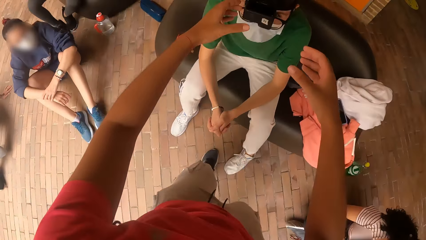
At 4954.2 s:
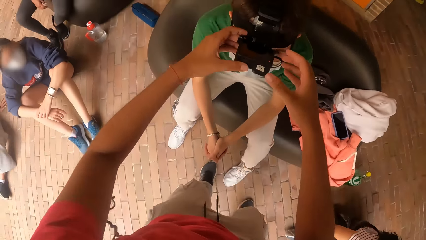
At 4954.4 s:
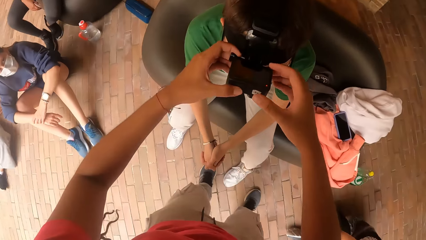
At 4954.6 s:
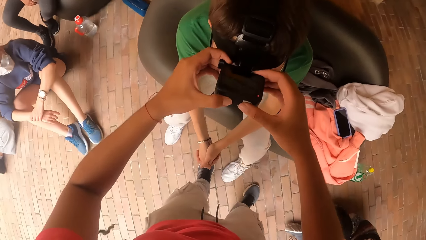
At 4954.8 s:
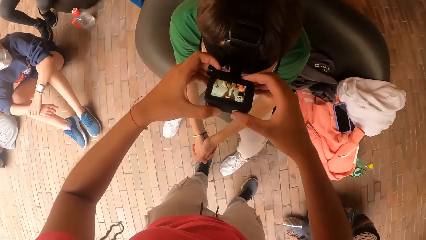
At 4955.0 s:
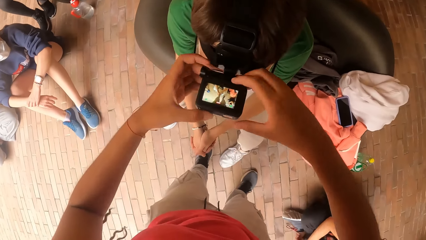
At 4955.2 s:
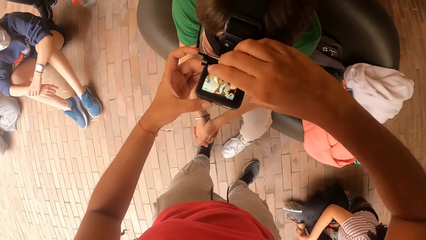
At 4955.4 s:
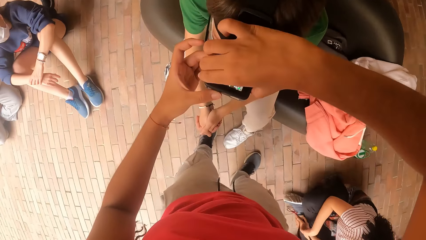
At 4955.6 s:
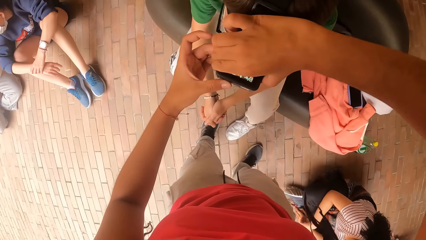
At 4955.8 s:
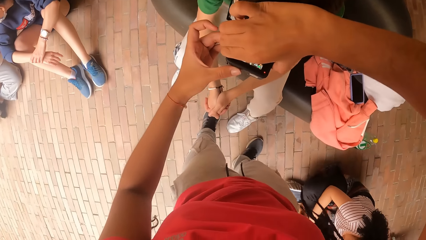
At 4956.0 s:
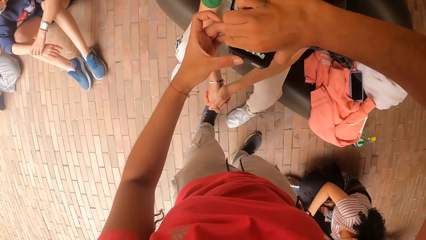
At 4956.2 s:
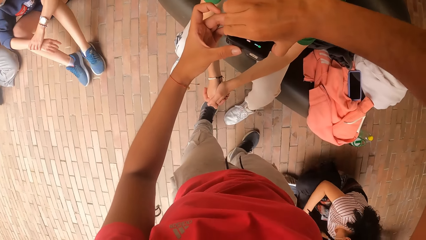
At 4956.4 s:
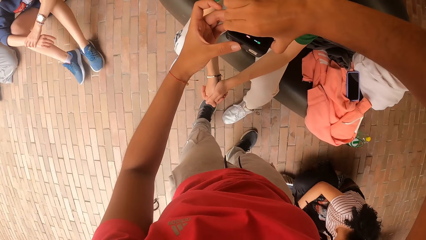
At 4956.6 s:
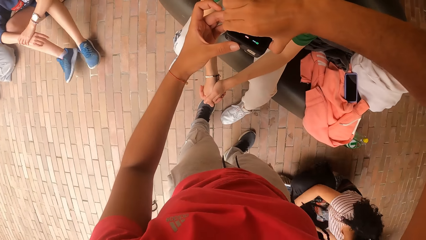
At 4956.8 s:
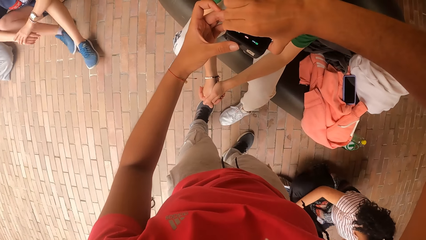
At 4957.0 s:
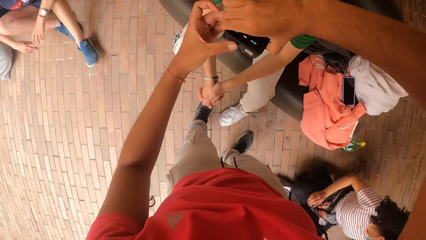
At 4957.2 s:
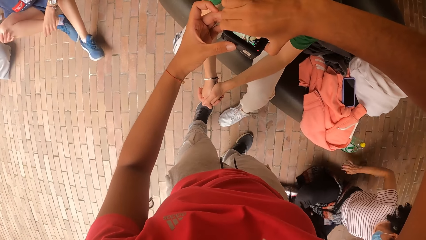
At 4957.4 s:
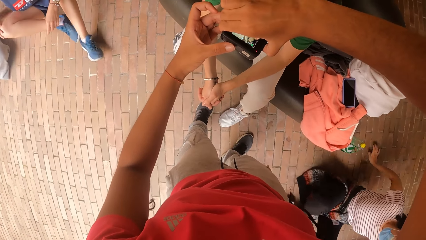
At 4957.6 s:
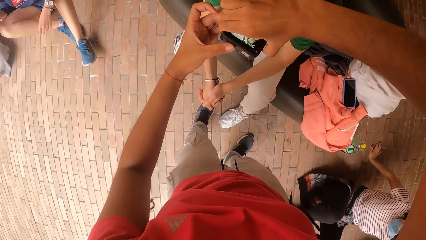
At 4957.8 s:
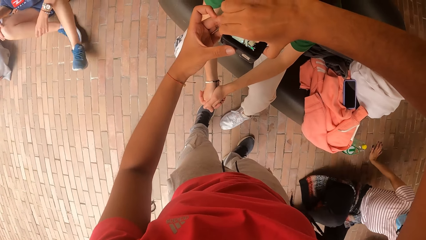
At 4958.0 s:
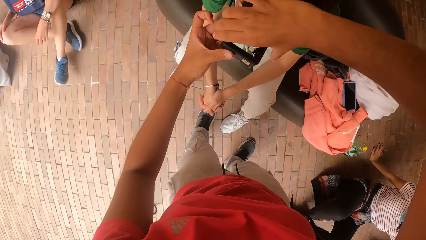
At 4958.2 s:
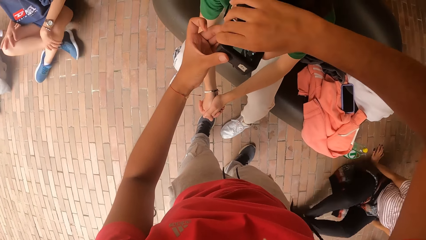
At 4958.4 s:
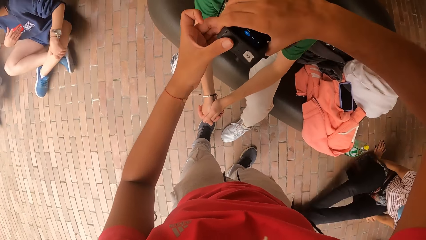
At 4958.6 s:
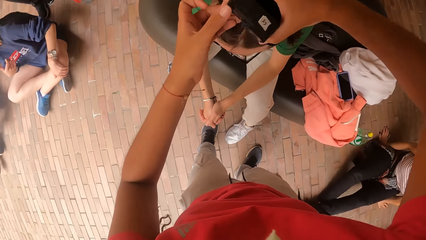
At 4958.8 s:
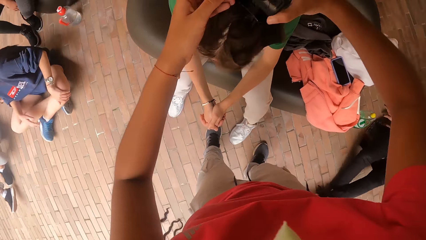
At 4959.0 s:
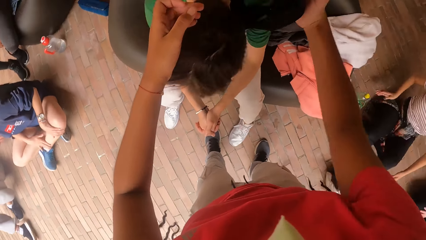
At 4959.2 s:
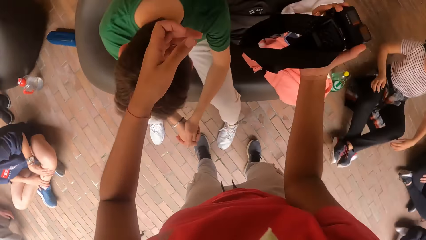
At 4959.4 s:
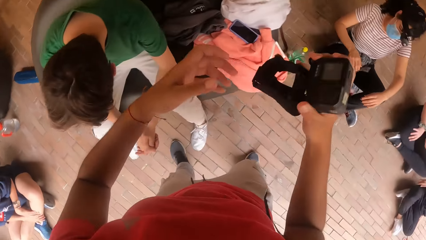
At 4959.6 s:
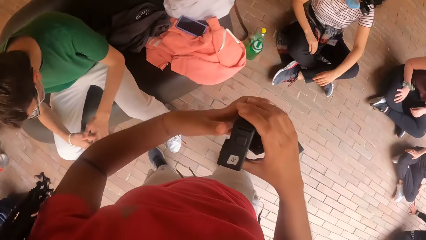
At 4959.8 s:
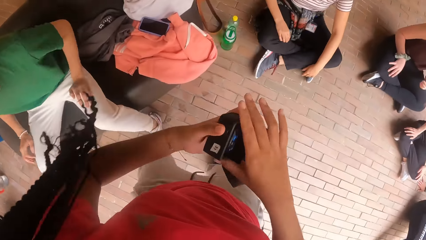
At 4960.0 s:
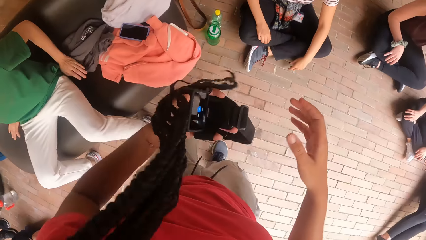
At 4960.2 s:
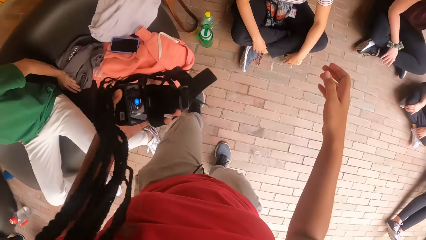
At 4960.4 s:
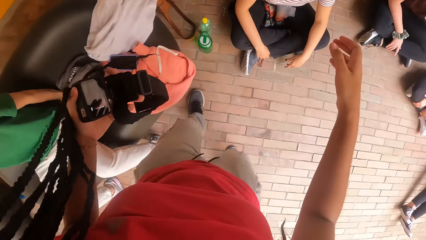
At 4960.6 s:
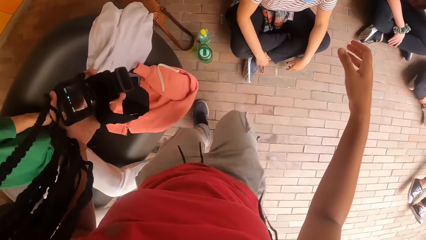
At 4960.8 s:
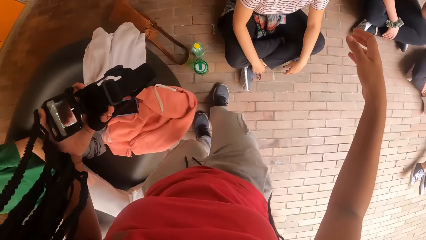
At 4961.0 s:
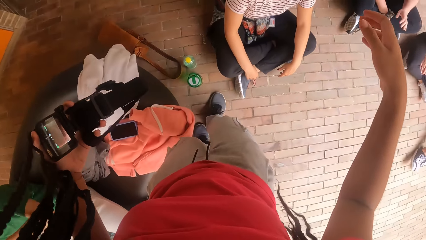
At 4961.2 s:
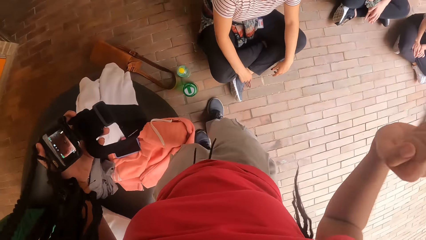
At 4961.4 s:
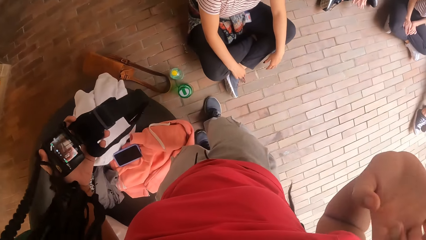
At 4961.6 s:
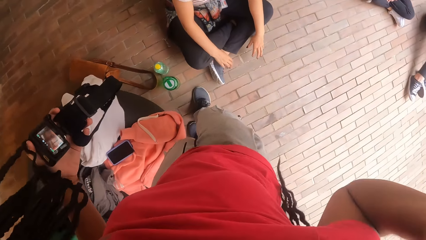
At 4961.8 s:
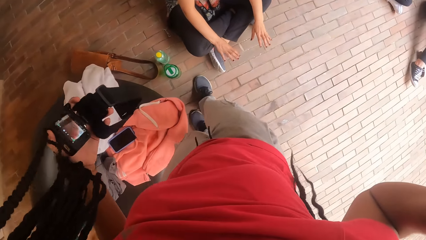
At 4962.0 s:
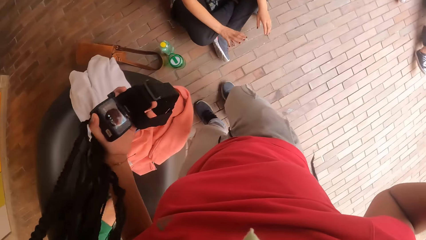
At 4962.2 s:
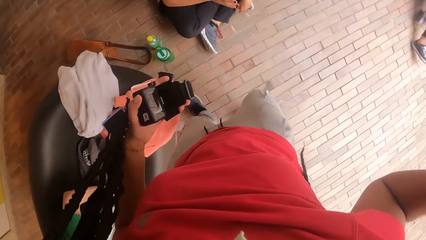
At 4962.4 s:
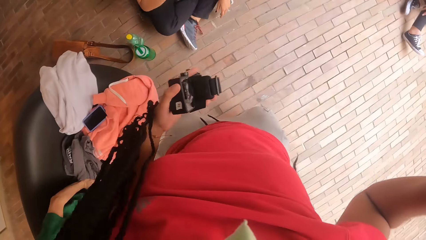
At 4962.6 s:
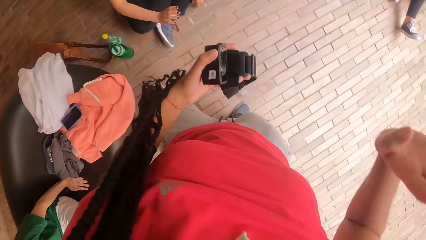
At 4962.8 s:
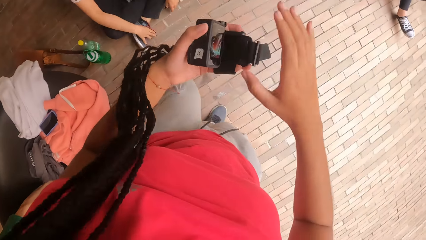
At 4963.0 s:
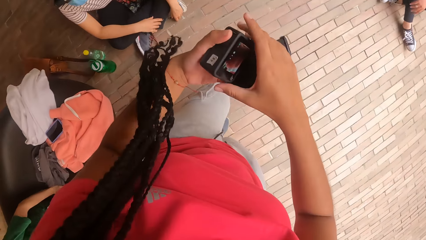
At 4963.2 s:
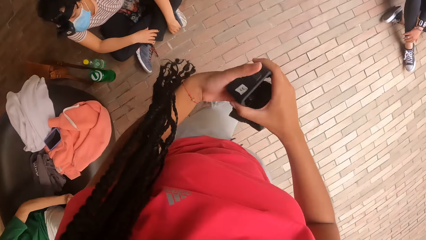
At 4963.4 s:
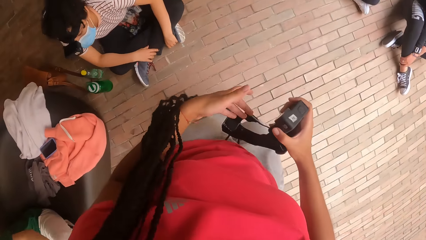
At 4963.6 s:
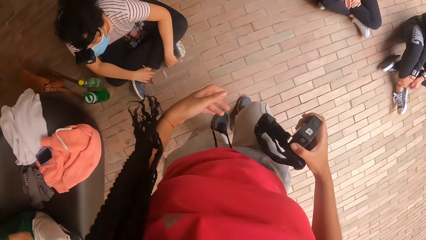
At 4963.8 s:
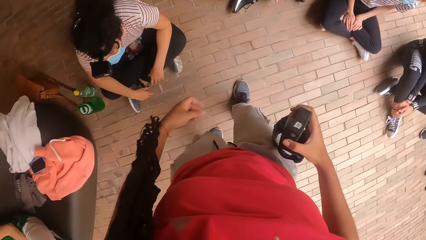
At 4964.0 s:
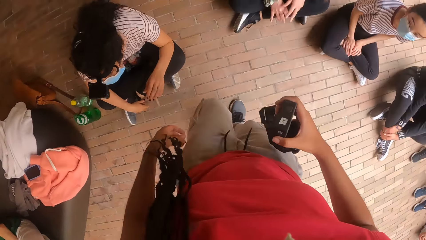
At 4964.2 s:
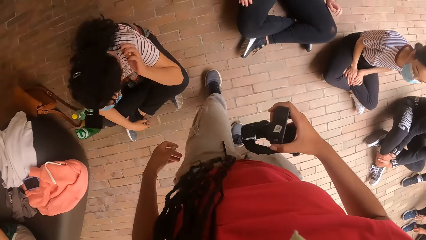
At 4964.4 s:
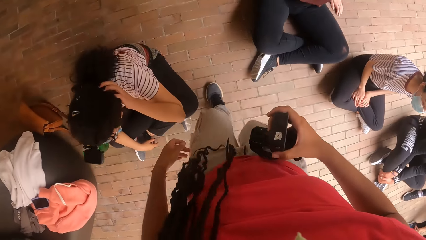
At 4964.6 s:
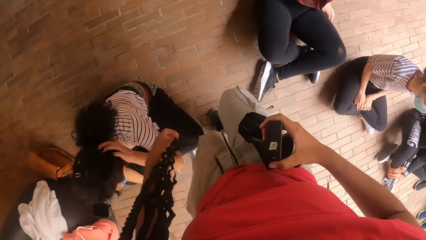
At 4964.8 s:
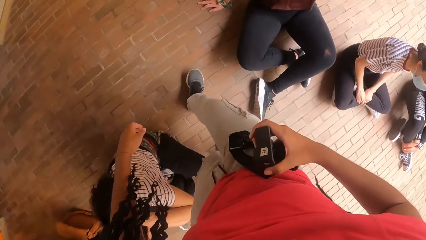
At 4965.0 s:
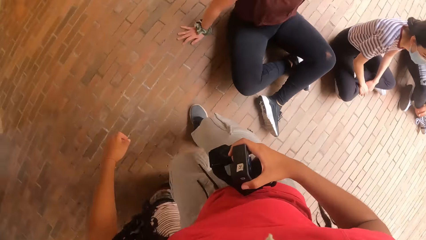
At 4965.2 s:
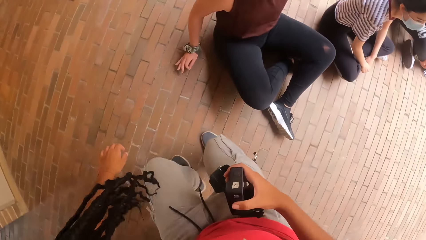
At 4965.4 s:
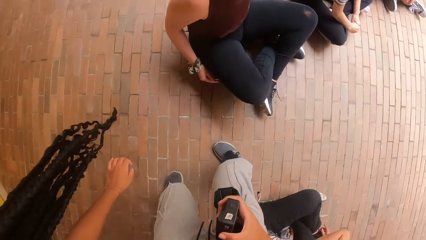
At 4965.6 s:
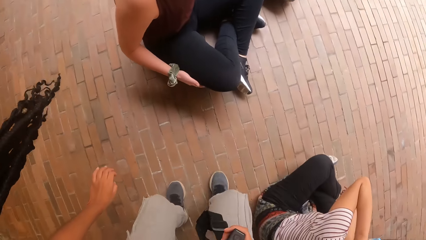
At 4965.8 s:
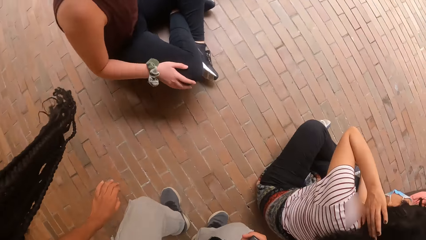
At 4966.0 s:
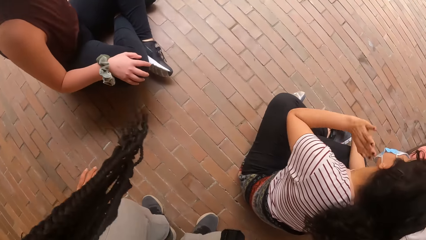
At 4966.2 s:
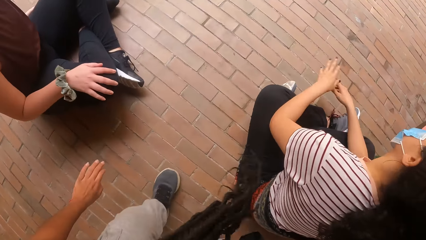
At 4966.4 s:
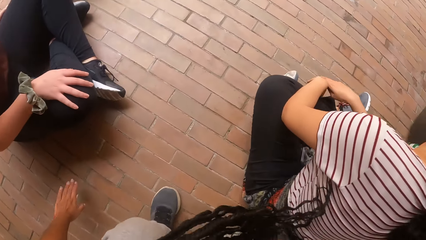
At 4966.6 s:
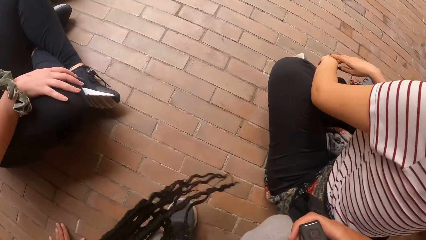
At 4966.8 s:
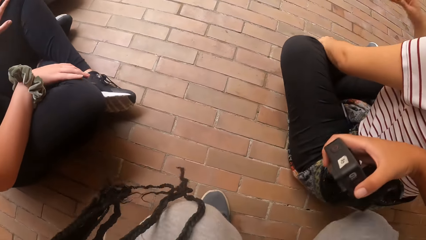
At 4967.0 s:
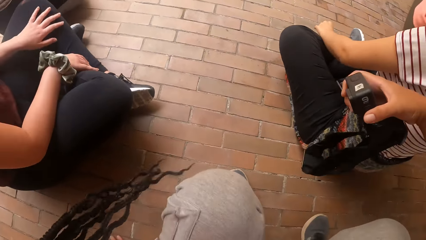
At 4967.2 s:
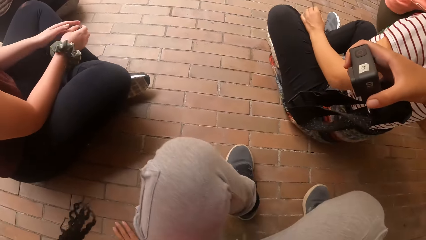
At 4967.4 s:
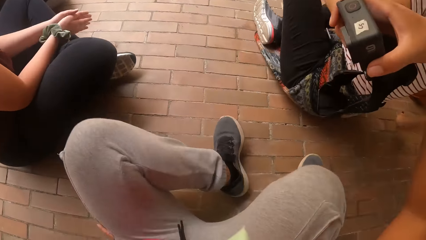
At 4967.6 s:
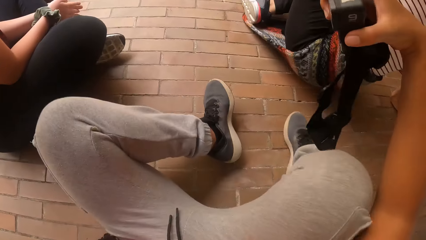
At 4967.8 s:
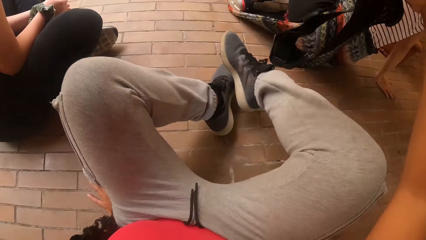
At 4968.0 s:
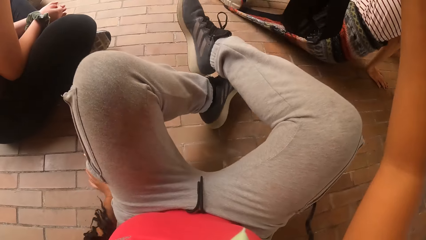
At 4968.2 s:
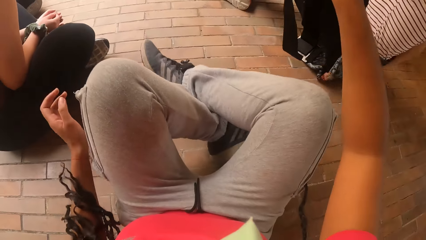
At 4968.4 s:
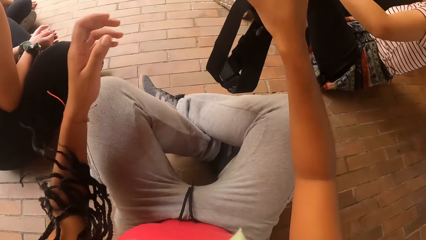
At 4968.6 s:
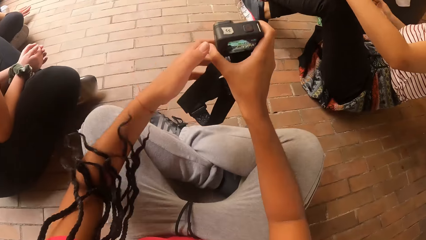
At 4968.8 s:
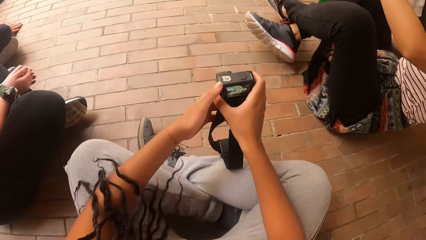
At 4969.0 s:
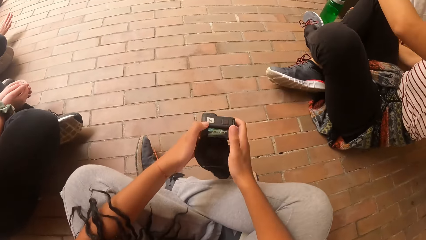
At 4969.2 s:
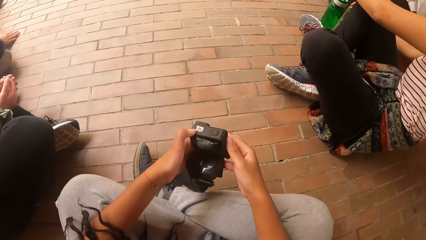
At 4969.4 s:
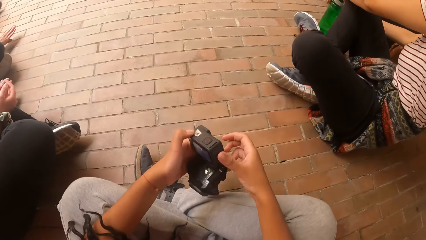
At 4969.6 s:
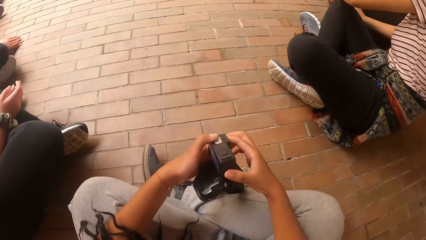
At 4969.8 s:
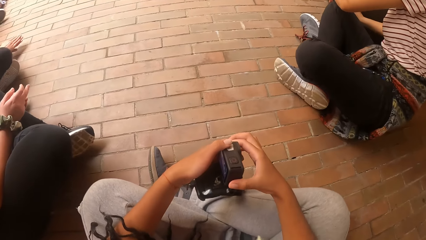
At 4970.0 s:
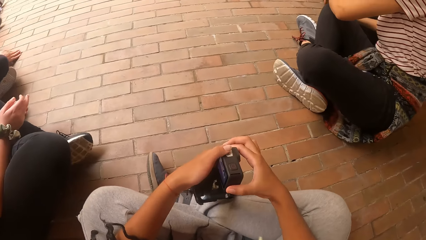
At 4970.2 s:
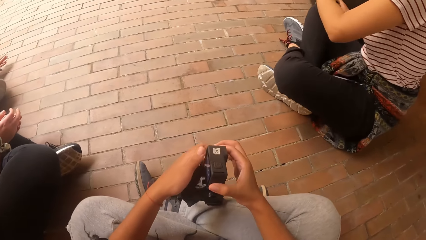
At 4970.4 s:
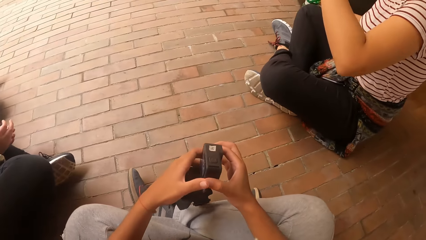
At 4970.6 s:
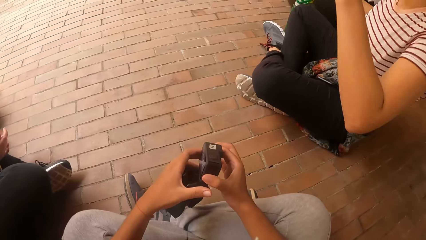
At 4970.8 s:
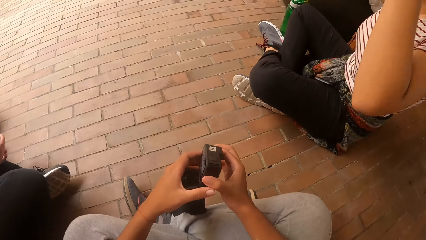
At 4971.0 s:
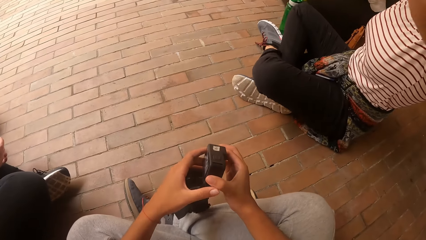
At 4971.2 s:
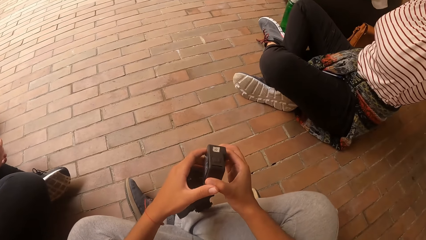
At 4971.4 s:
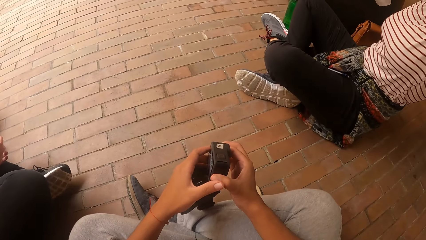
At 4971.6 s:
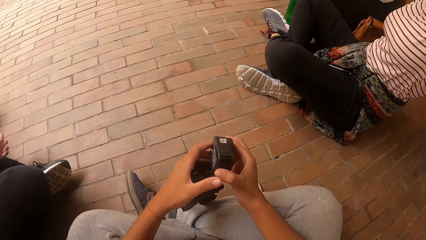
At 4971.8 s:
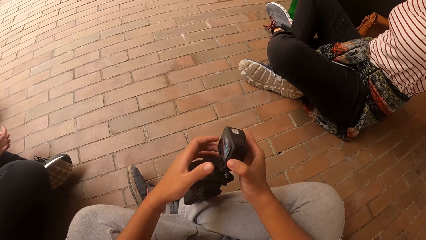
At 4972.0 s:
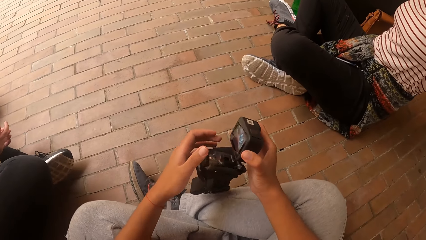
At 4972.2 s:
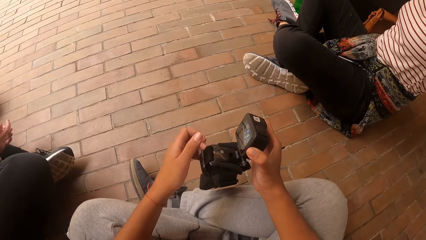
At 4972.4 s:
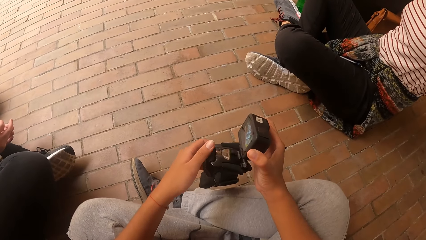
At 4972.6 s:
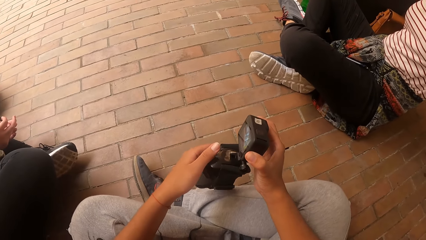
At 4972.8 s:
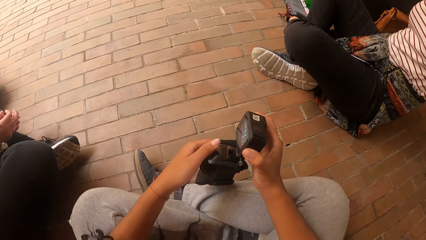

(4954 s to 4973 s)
The camera wearer puts a camera on a boy's head with both hands. She presses buttons on the camera with both hands. She removes the camera from the boy's head with both hands. She holds the camera with her left hand. She makes a step. She holds the hair with the hand. She holds the camera with her right hand. She walks along the compound. She places her left hand on the floor and sits on the floor. She crosses the legs. She holds the camera with her left hand. She presses buttons on the camera with her right hand.
